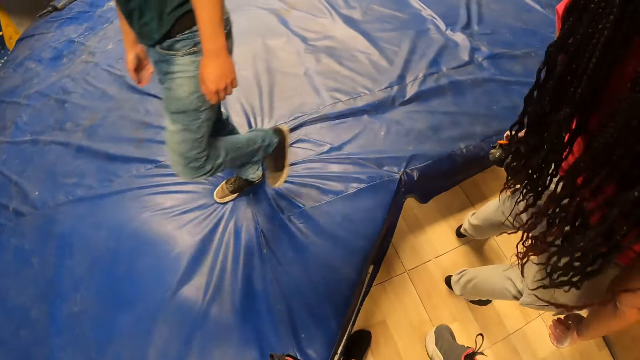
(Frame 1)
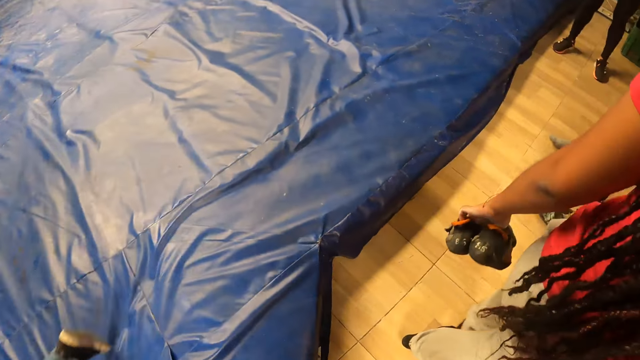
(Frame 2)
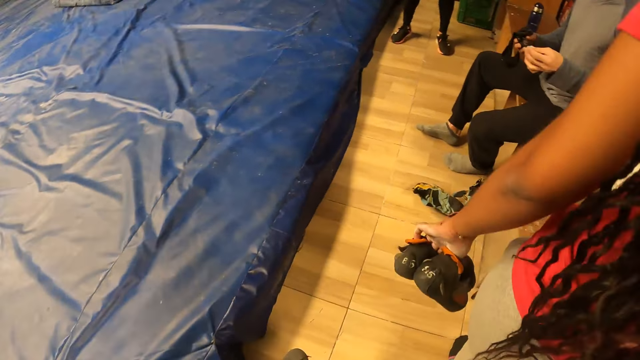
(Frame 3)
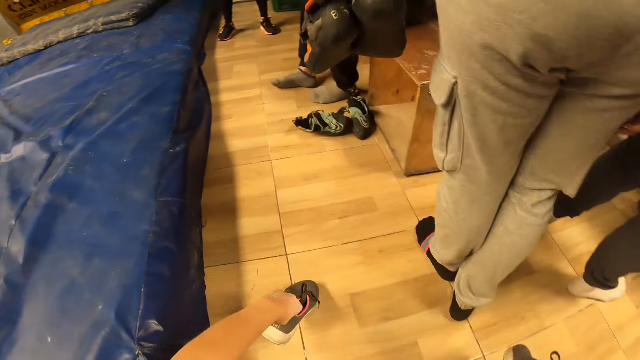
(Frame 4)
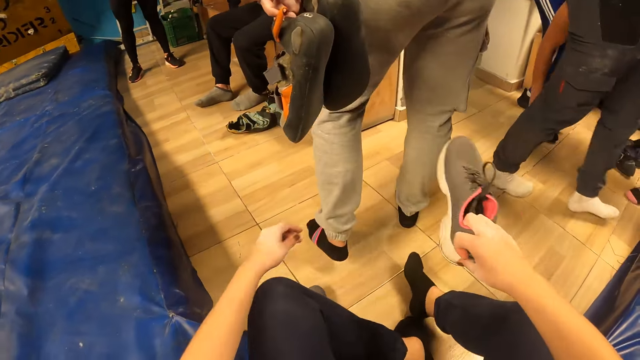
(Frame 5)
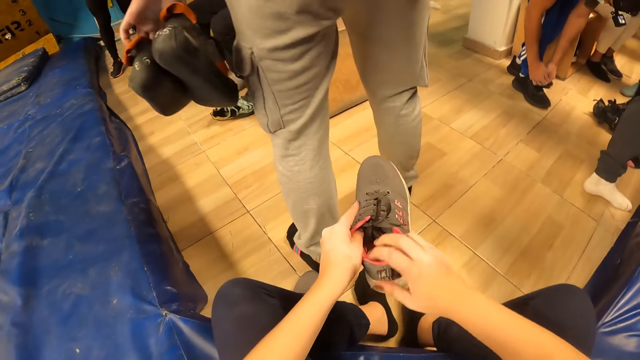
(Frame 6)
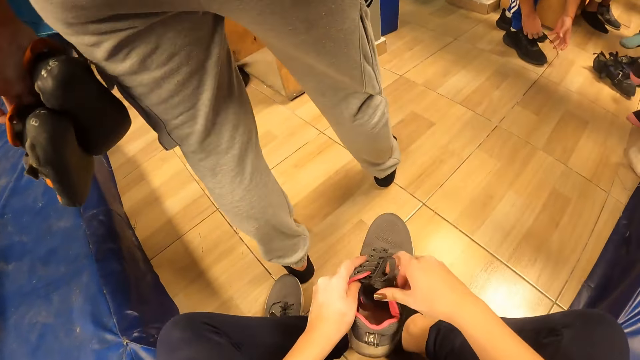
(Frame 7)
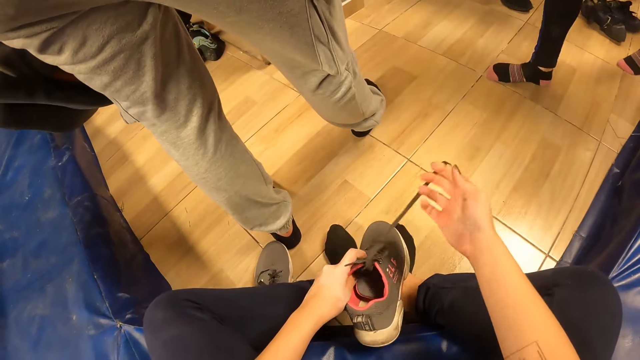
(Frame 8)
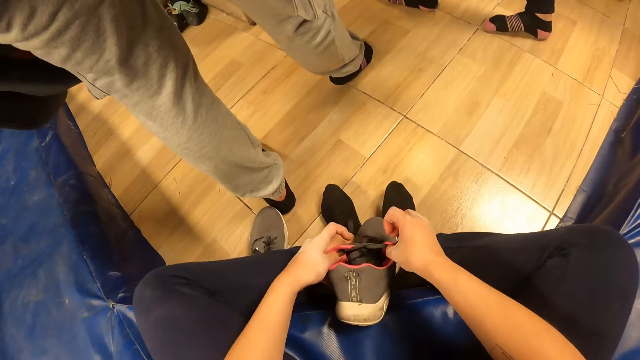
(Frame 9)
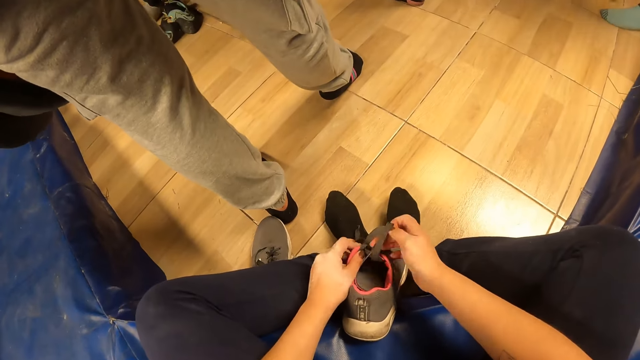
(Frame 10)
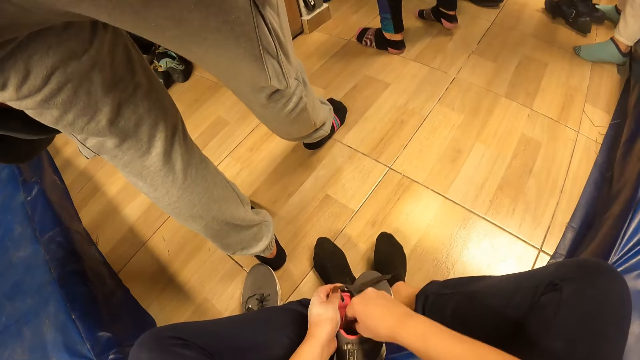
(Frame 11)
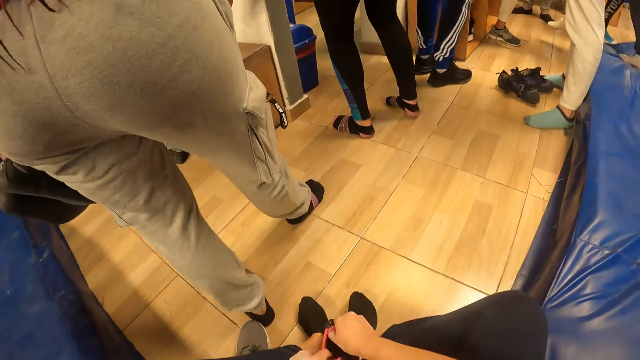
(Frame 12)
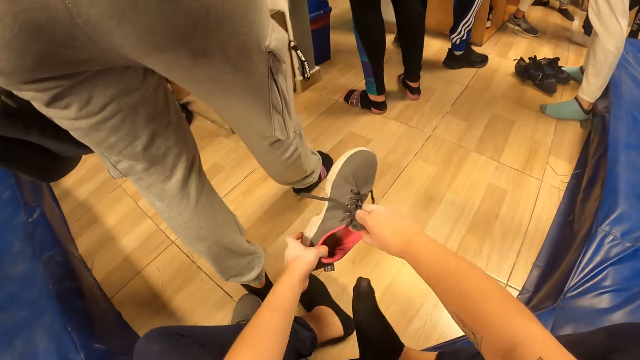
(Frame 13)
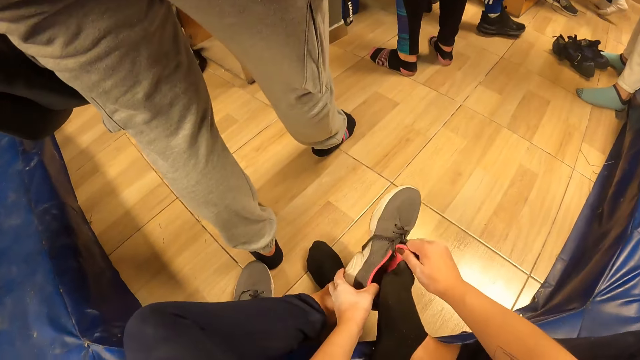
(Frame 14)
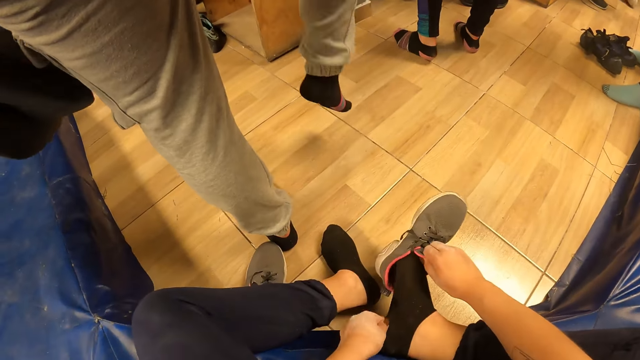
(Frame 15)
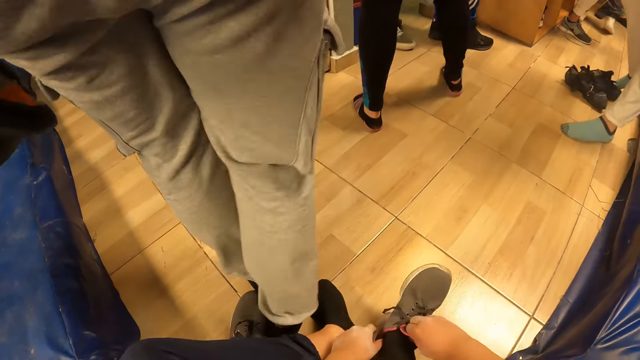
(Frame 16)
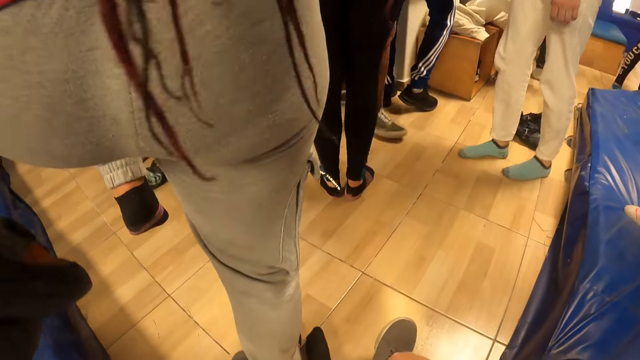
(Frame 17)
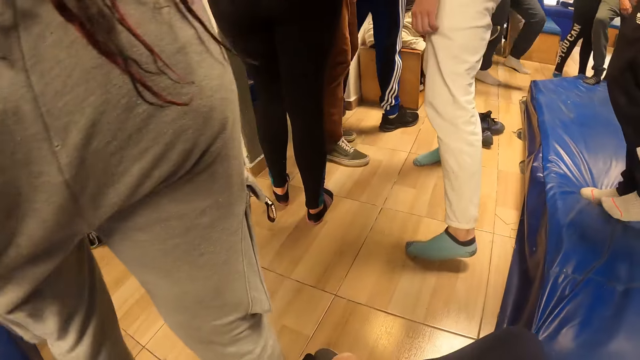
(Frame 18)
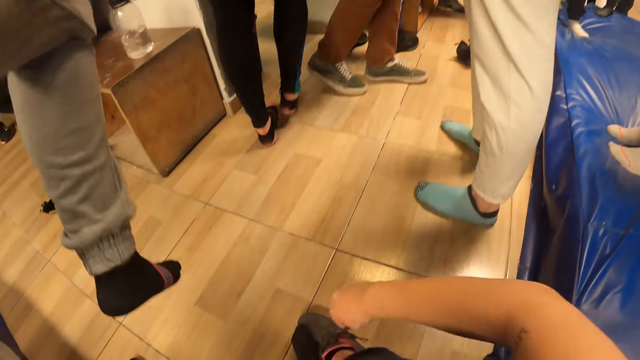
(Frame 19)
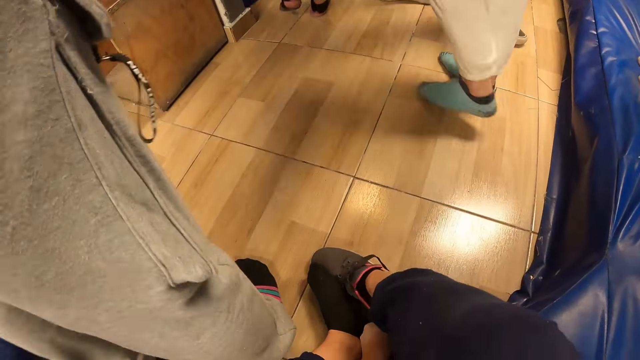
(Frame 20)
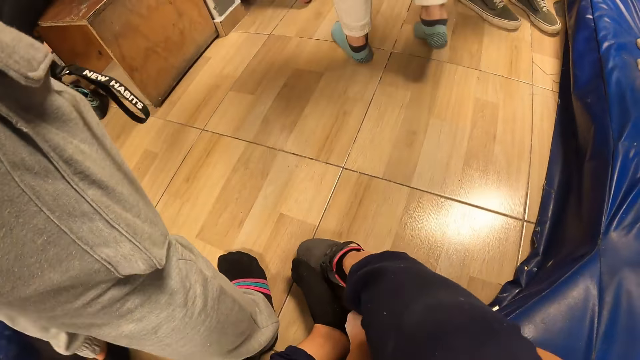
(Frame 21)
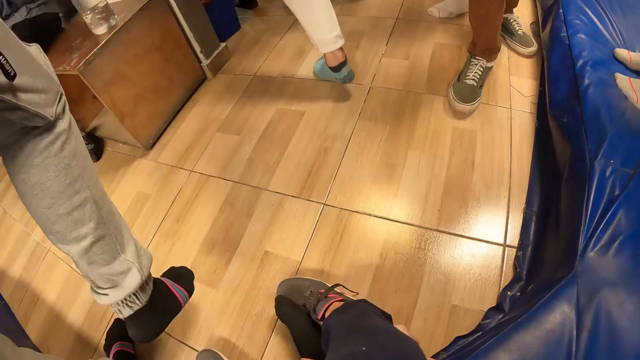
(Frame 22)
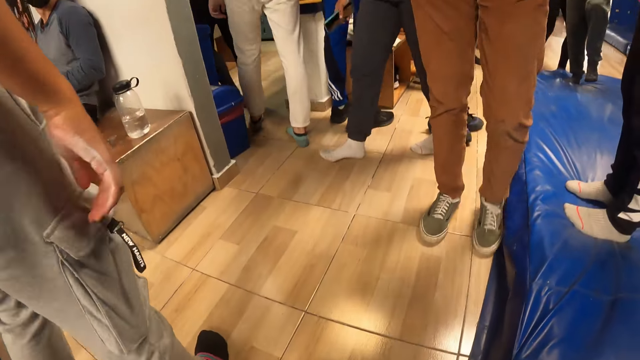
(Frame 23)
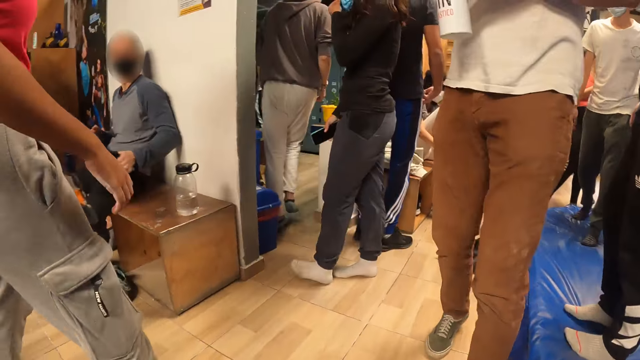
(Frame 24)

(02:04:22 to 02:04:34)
The camera wearer sits on the floor. She drops a left shoe on the floor with her left hand. She wears a right shoe on her leg with both hands. She adjusts the shoes. She wears a shoe. A person marches in front of the camera wearer.

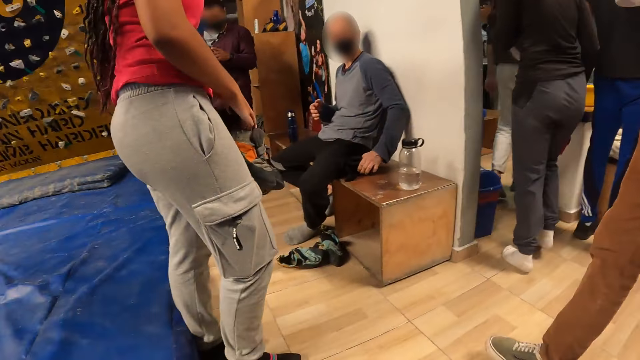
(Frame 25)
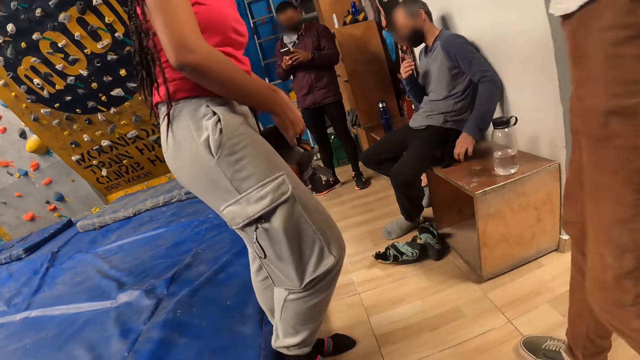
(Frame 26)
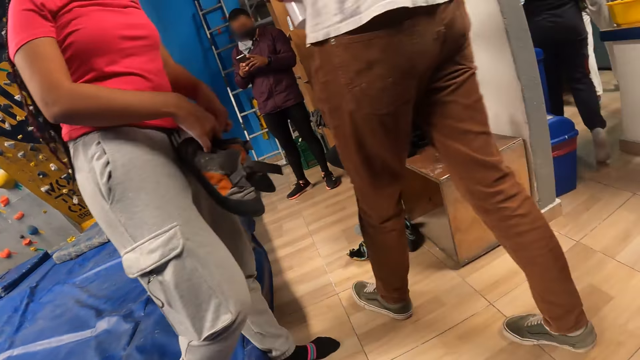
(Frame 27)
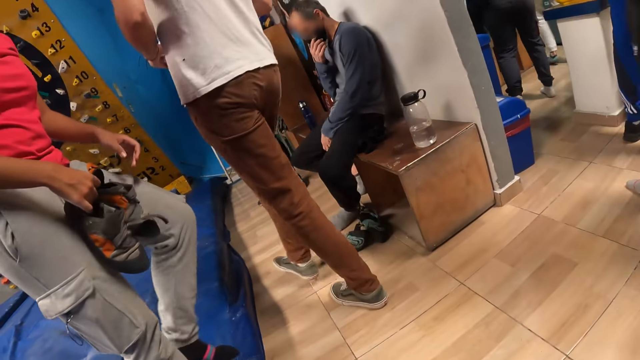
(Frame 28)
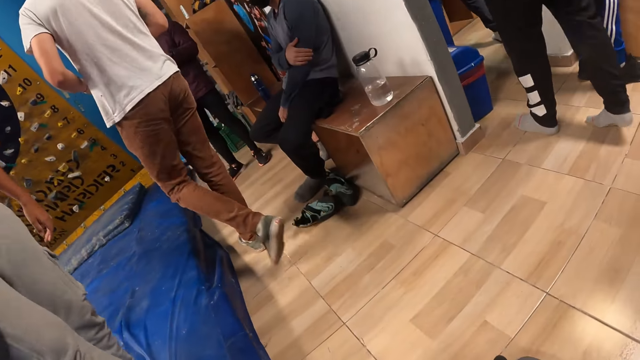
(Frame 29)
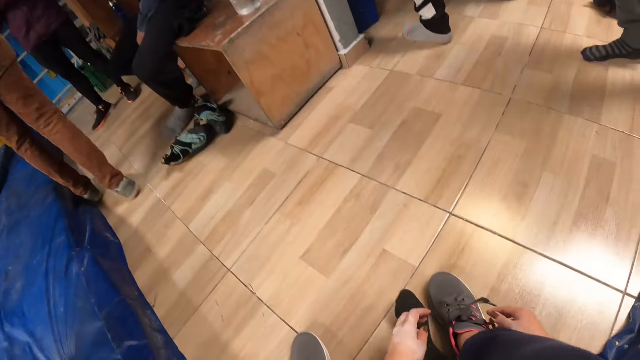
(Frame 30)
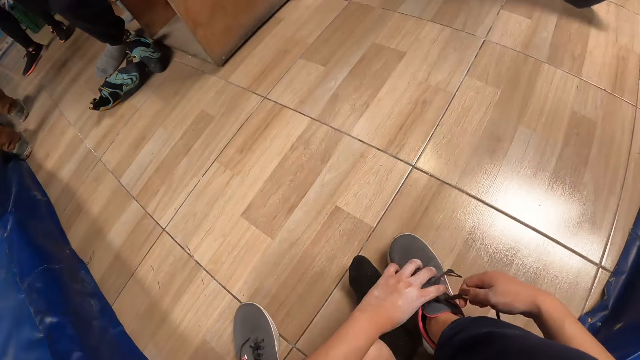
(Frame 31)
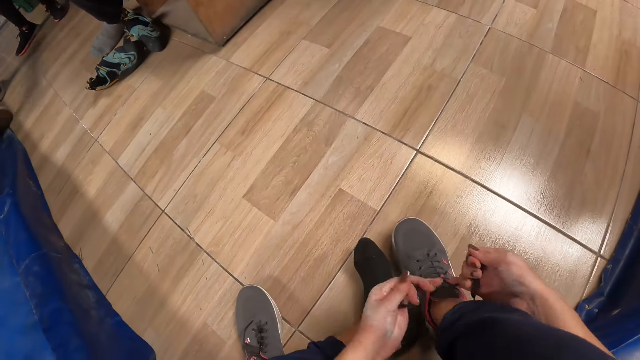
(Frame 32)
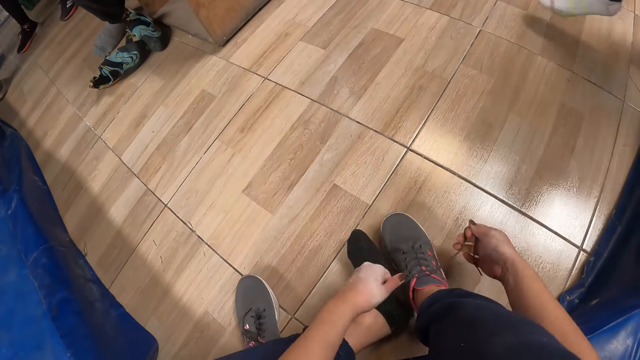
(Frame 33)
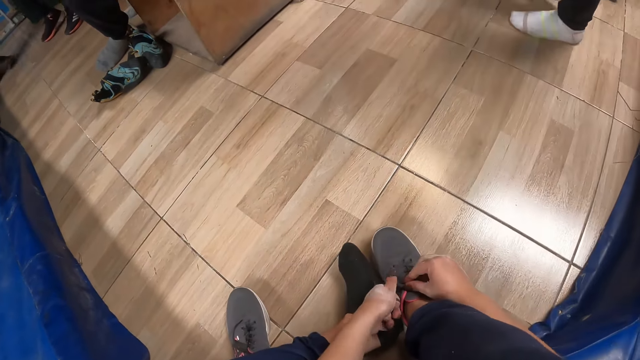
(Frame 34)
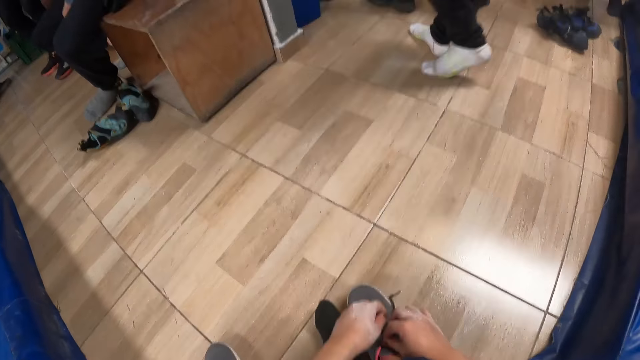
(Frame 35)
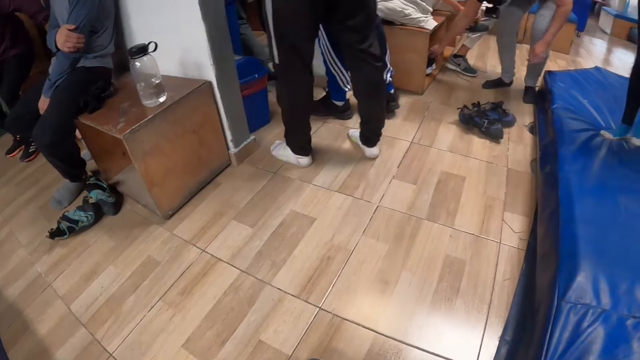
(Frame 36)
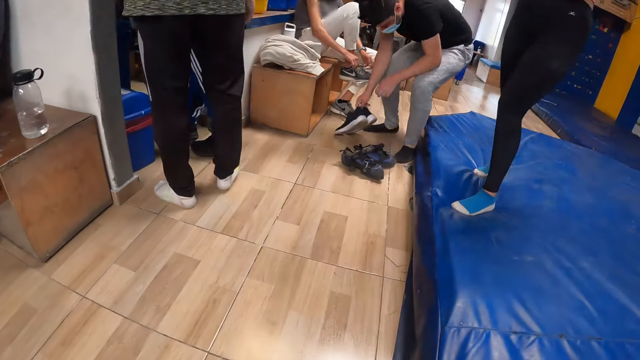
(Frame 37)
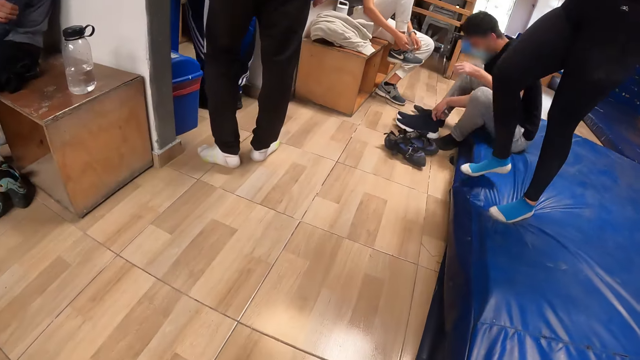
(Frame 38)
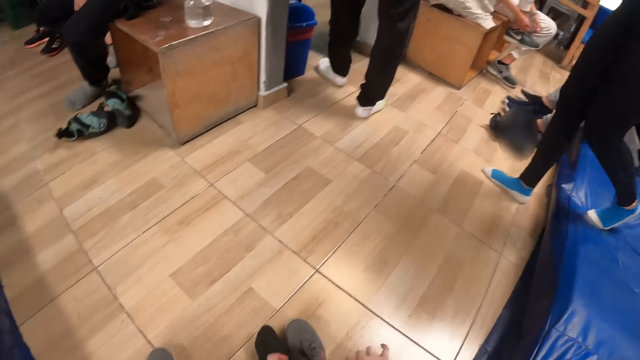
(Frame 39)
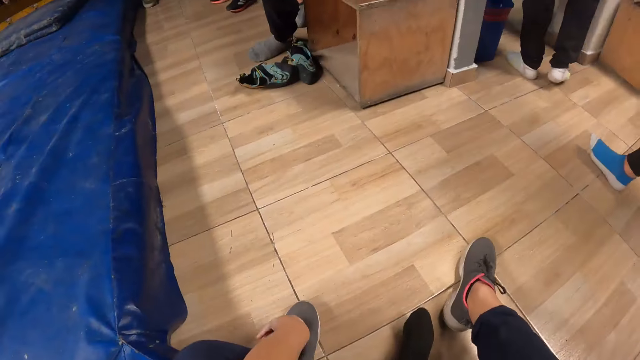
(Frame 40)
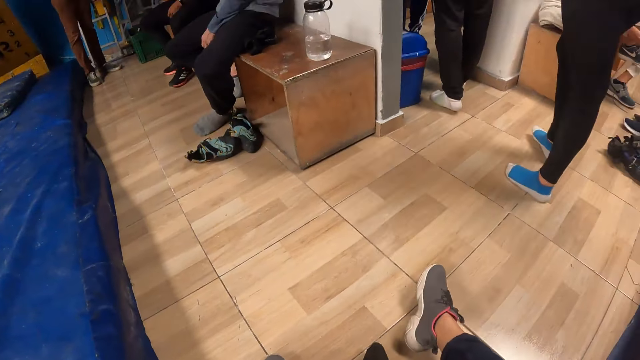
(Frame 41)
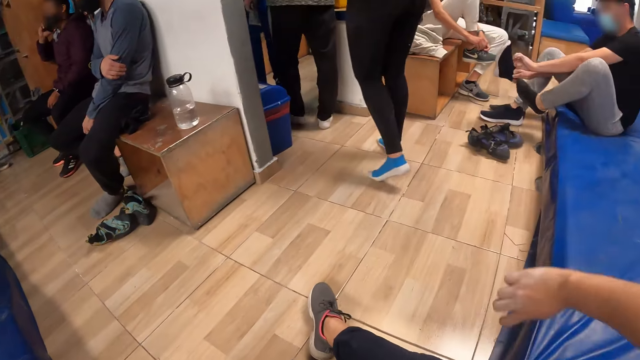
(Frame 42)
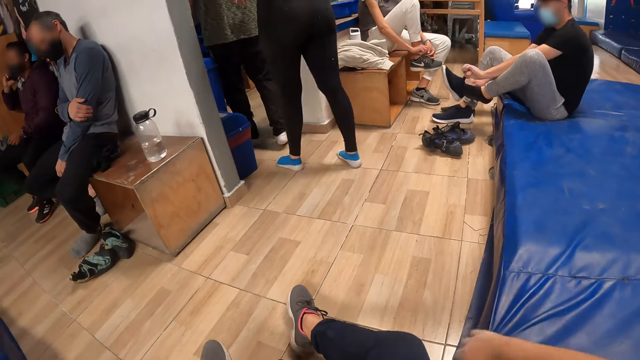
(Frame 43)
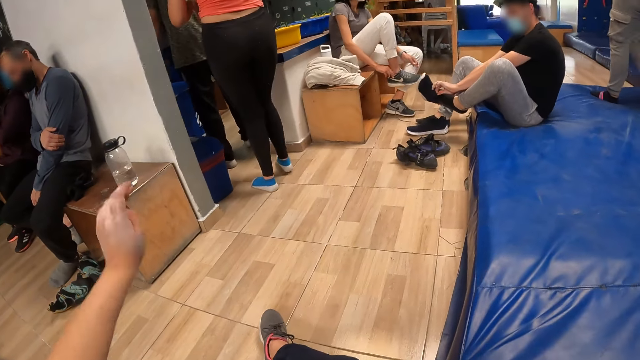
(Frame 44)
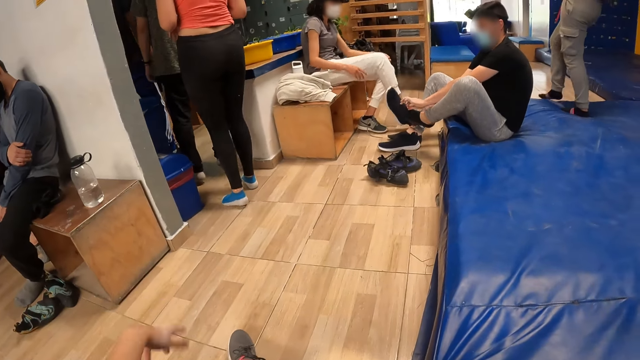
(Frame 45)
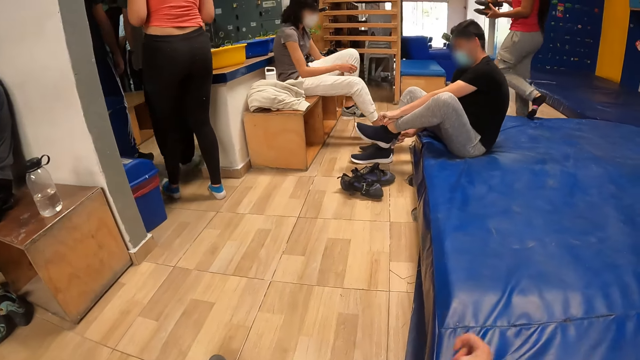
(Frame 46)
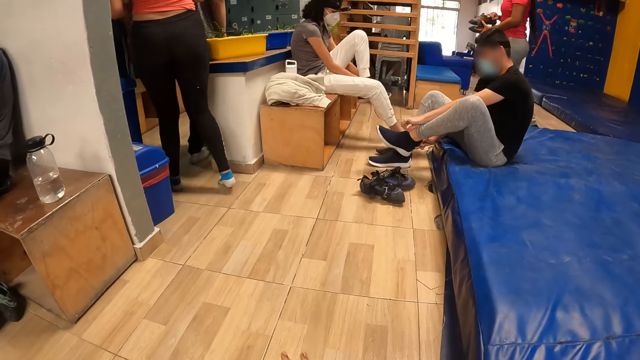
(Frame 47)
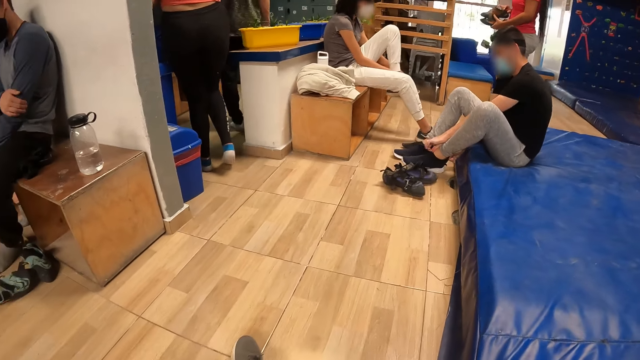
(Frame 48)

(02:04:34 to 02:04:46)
The camera wearer adjusts the lace of the right shoe with both hands. They tie shoe laces. A person sits down. The person wears shoes. The camera wearer shakes hands.
